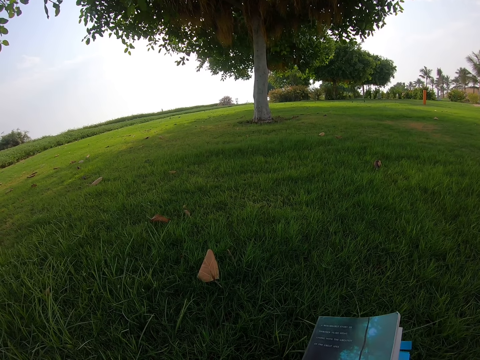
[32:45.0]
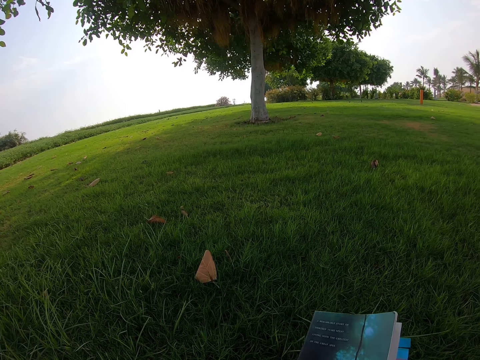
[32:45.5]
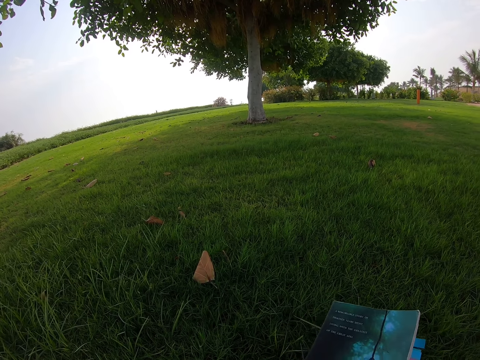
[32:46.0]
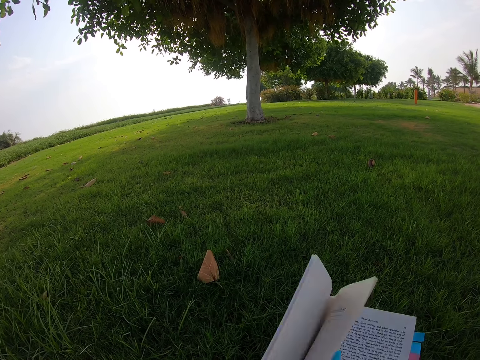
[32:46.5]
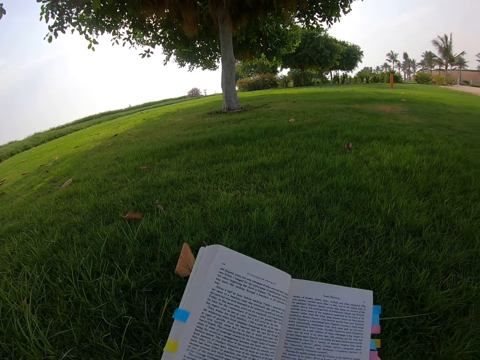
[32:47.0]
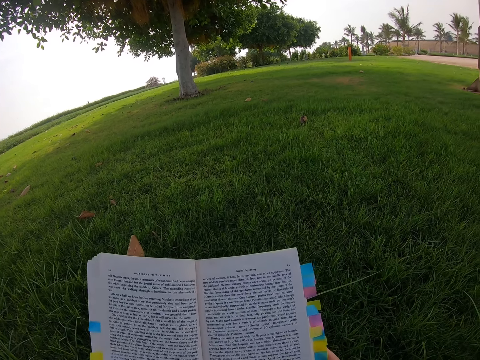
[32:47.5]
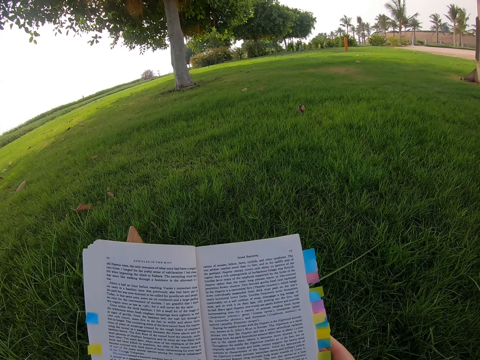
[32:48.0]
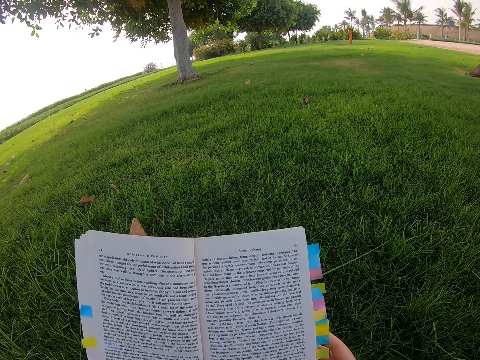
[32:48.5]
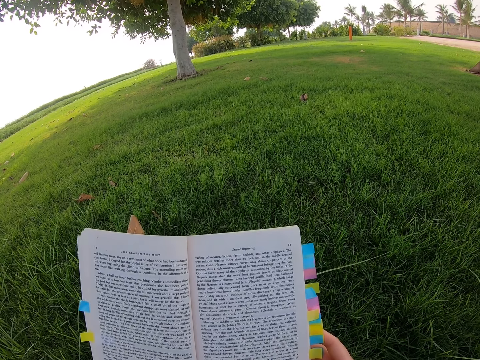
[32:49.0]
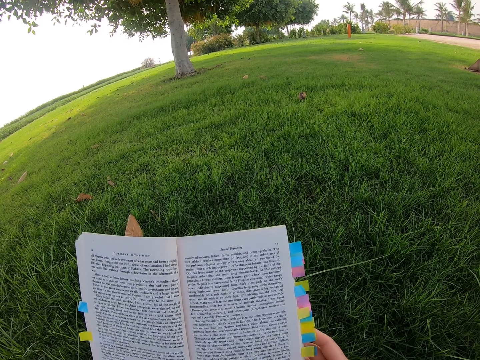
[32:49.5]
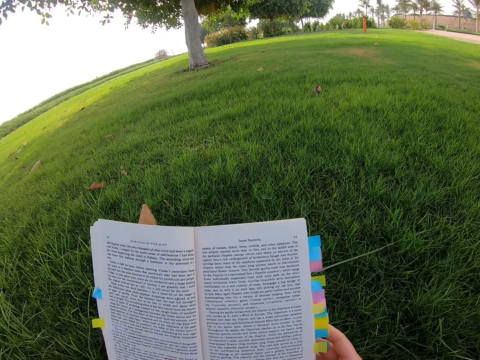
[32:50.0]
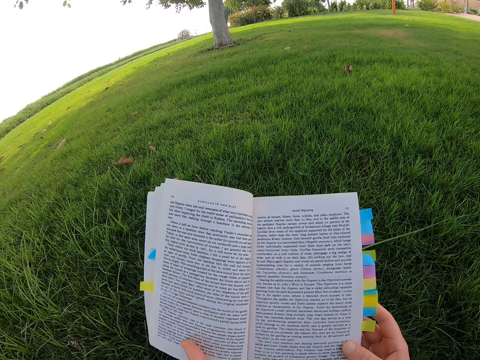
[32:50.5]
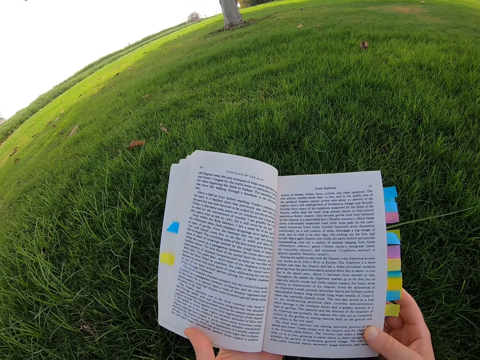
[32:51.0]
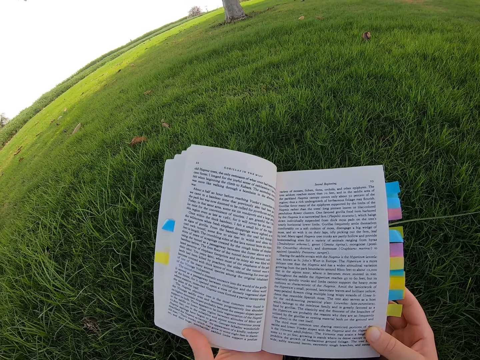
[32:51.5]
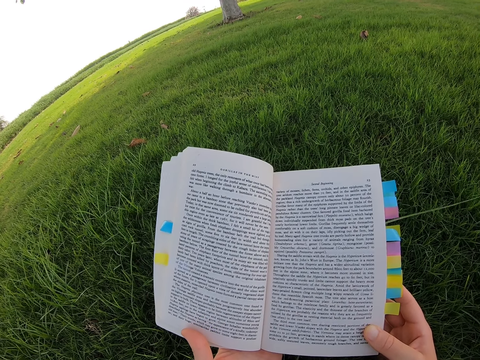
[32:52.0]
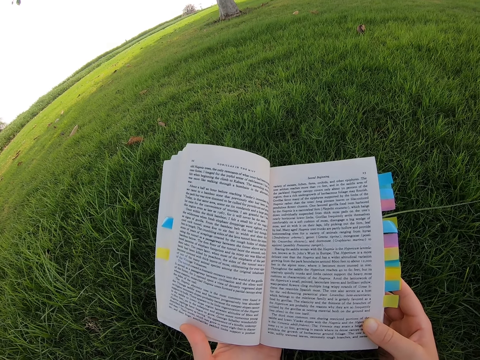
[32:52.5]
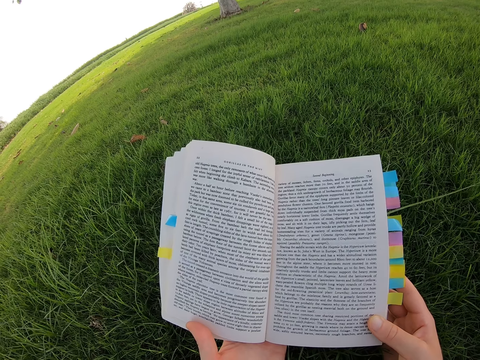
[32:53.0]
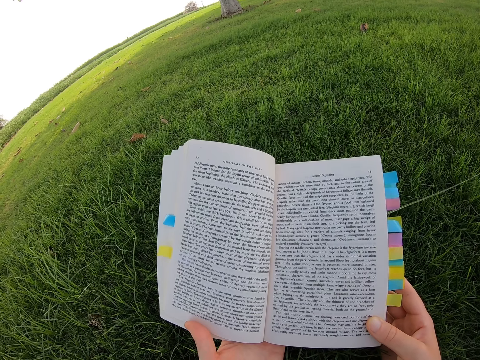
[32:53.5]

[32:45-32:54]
The camera wearer opens the novel. They read the novel.

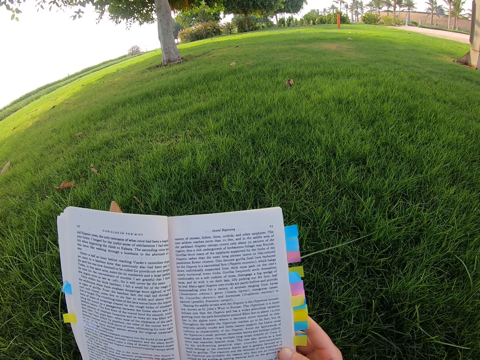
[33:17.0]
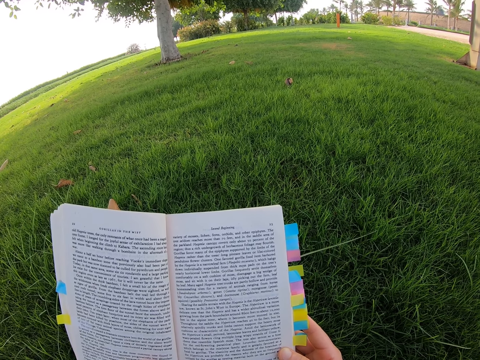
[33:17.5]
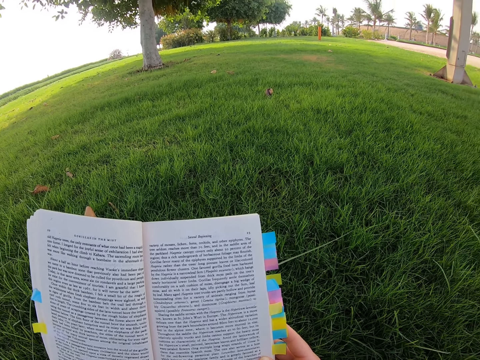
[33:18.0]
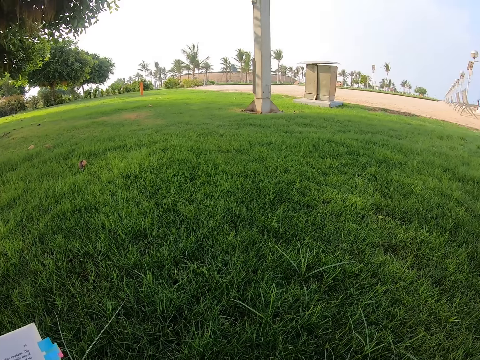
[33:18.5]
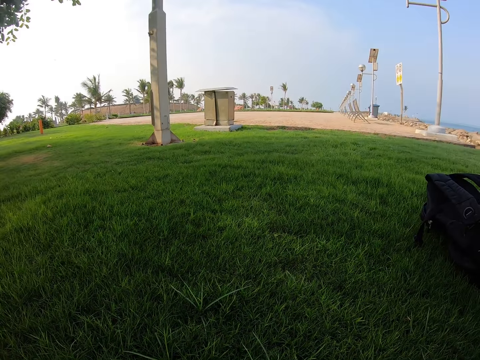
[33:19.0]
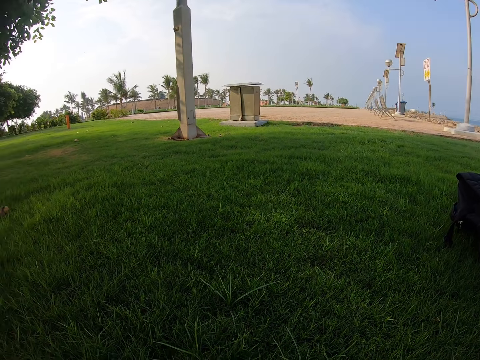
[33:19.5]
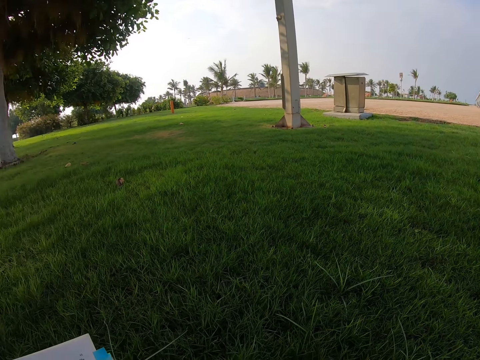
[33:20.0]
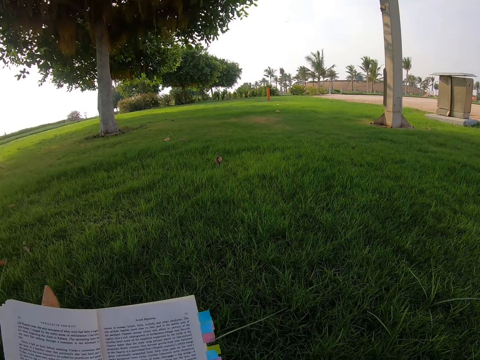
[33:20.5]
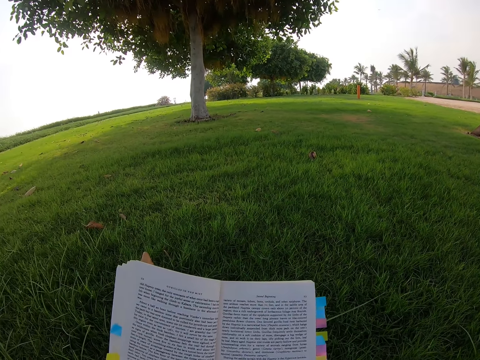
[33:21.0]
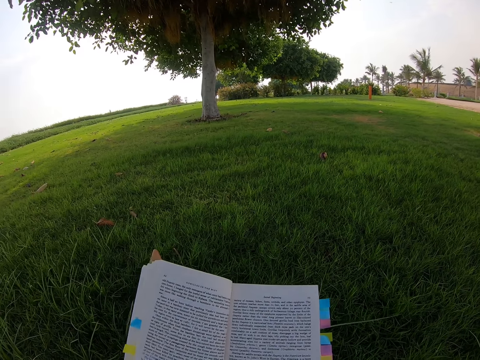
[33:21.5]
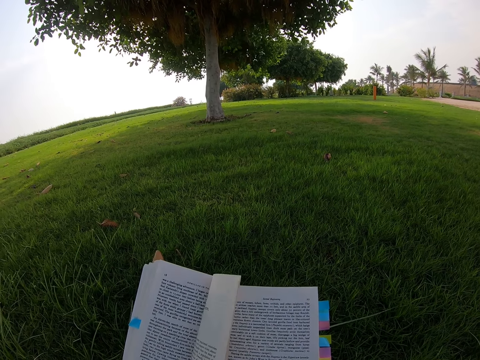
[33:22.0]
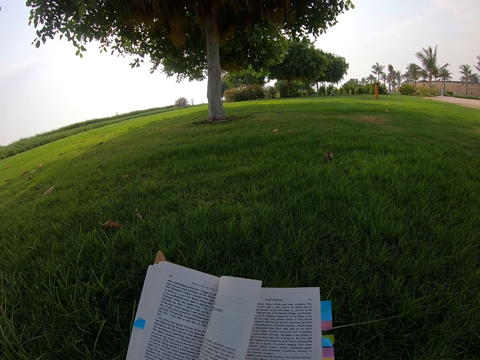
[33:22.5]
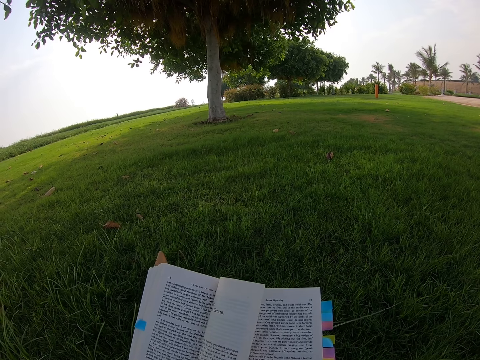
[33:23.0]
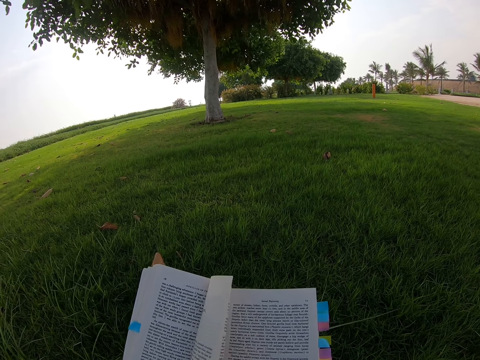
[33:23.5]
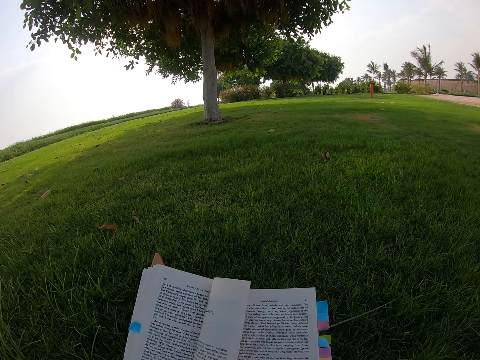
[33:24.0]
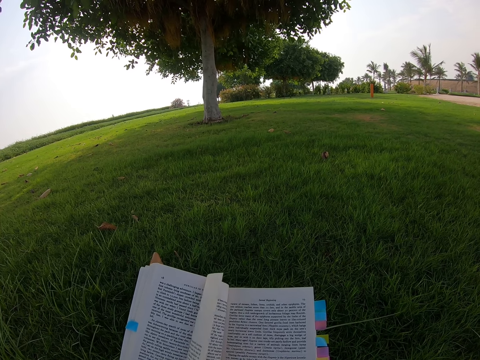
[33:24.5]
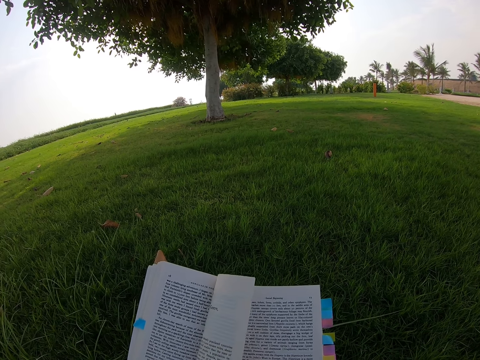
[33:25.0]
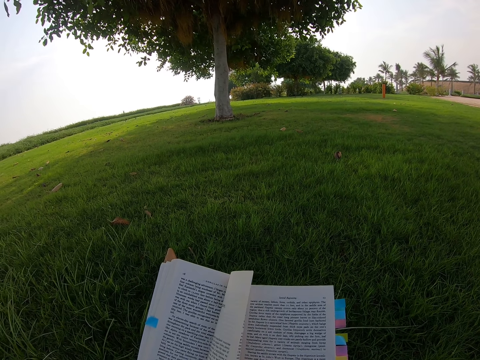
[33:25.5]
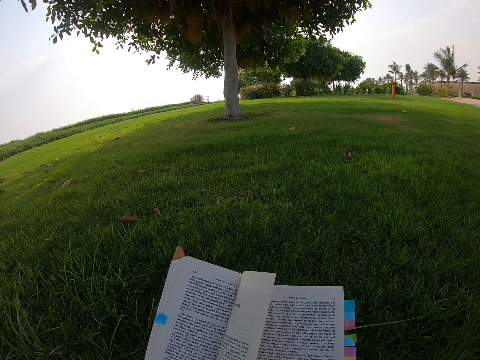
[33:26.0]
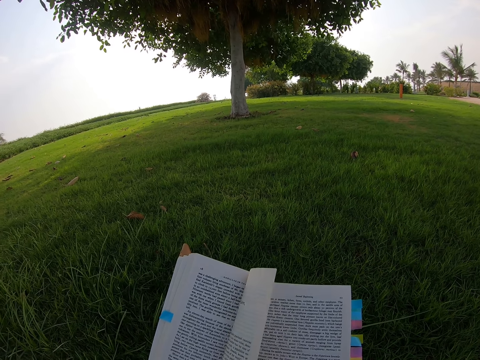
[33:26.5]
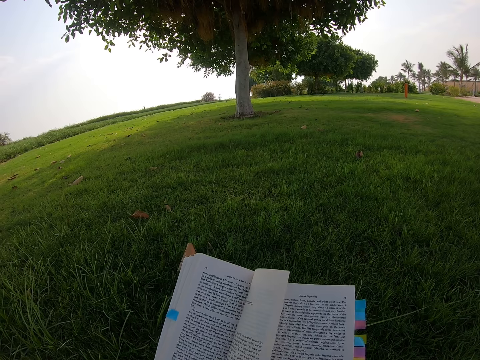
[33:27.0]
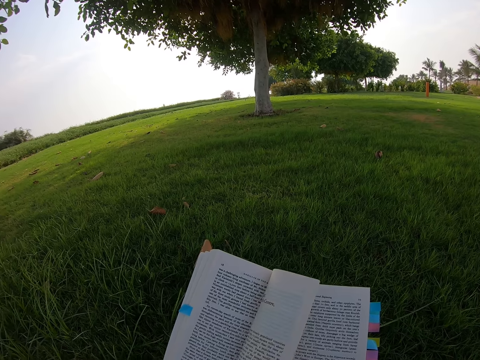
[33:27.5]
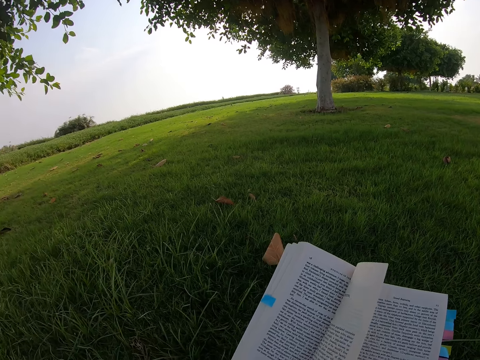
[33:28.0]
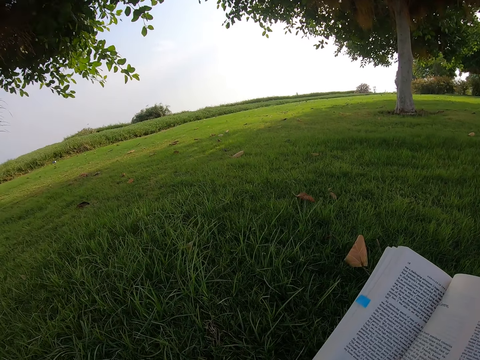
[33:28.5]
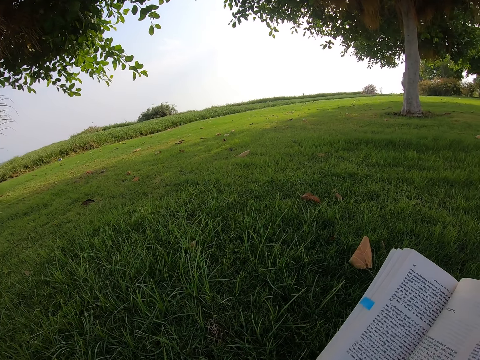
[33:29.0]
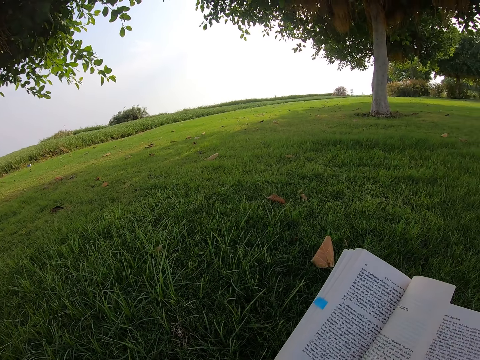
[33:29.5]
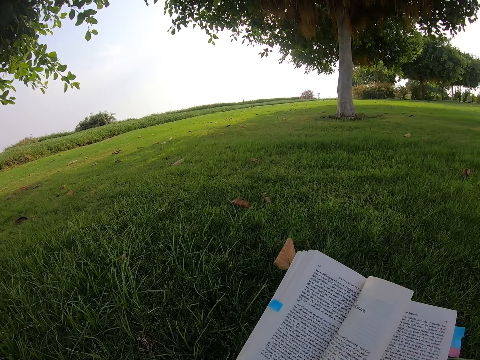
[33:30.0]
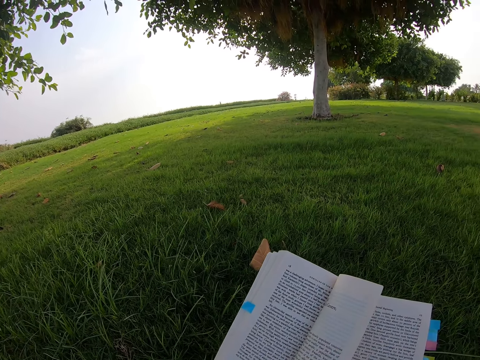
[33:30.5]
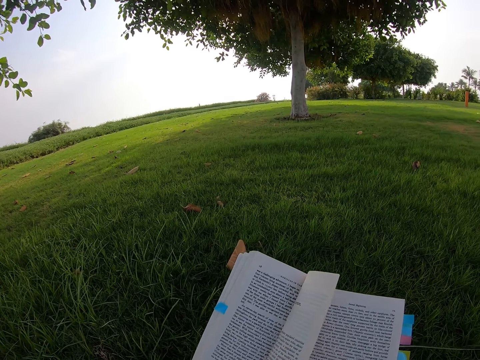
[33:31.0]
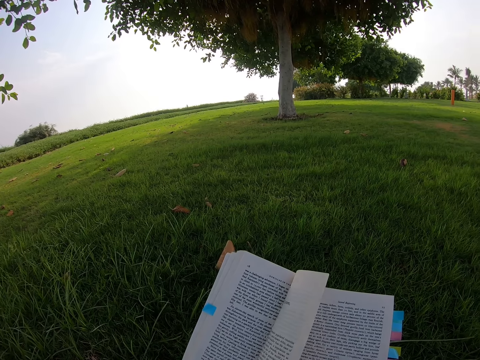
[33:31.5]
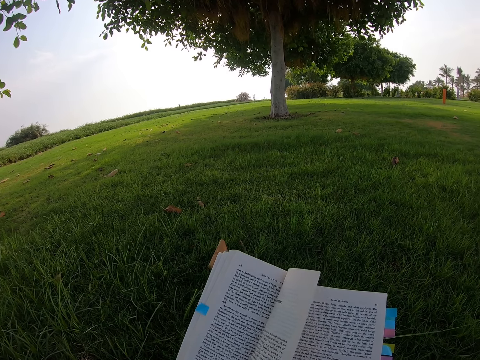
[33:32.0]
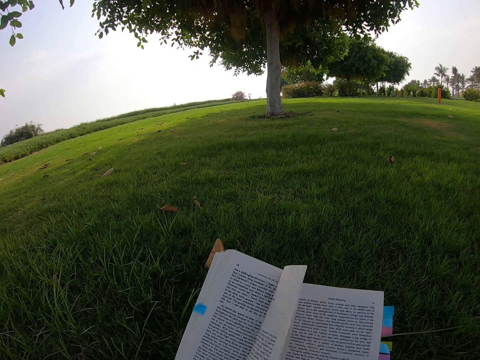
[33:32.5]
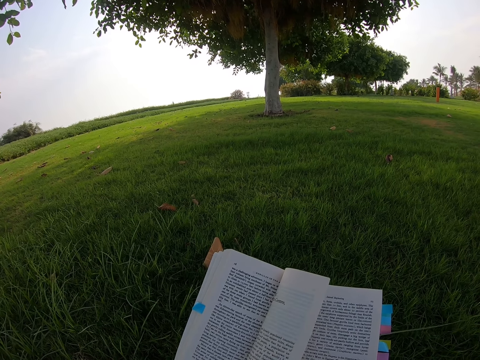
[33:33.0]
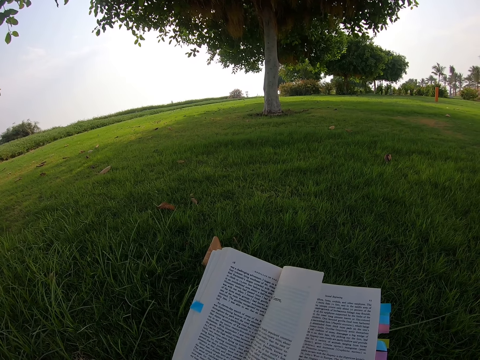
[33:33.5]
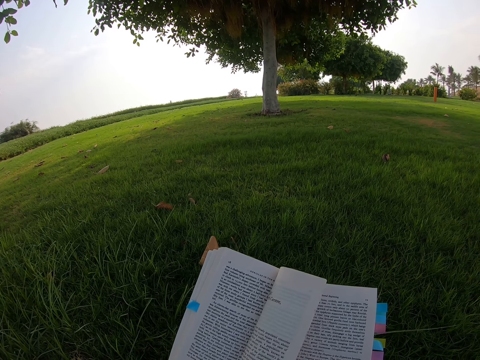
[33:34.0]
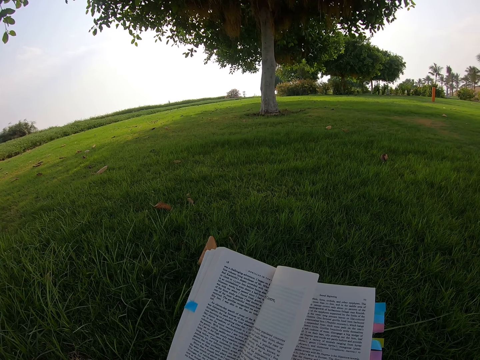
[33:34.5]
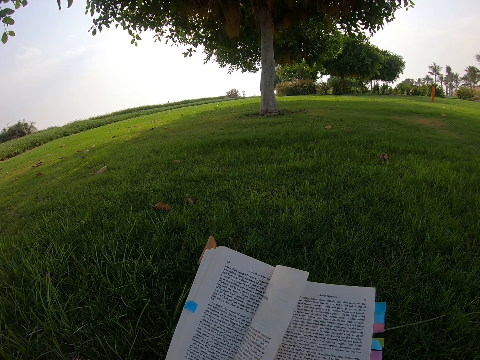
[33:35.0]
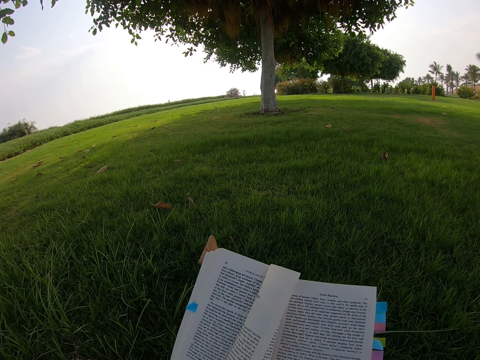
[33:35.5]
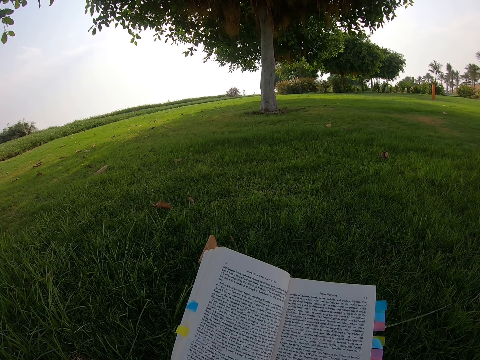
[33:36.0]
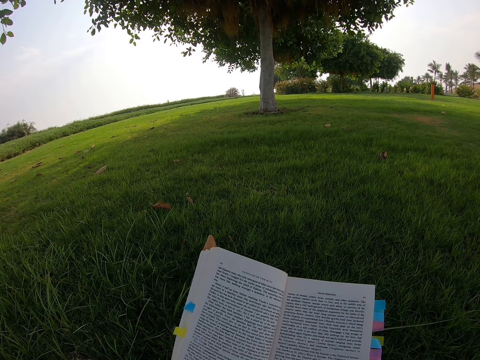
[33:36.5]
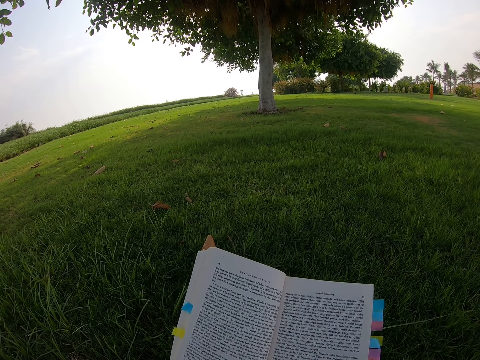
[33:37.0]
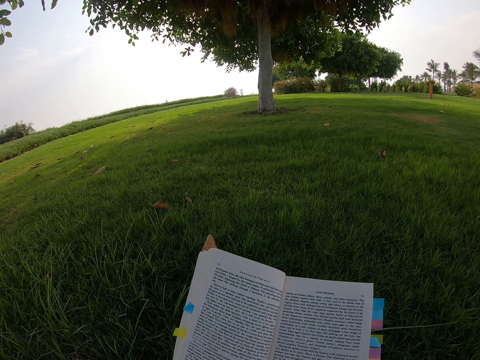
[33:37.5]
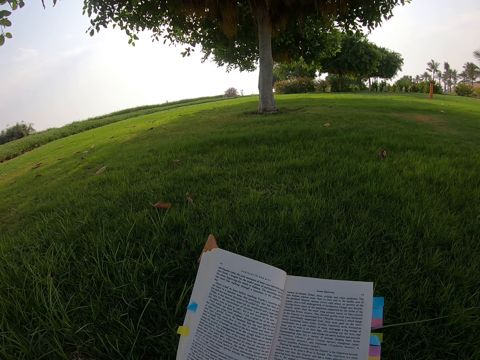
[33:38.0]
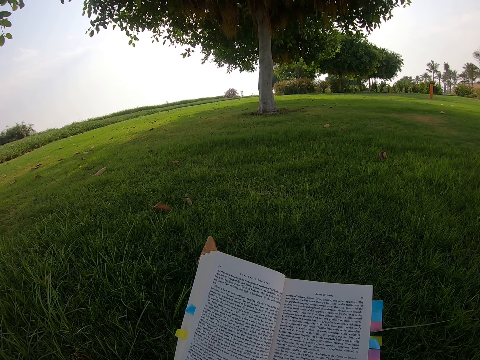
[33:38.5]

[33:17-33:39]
The camera wearer looks around. They read a novel. They look around. They read the novel.
